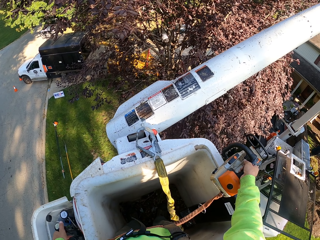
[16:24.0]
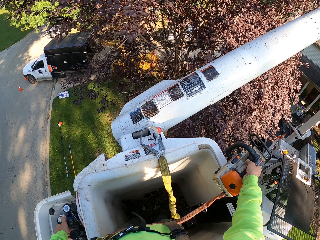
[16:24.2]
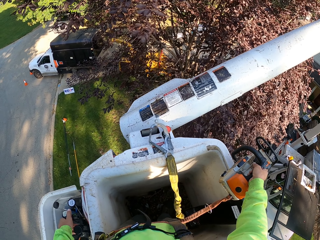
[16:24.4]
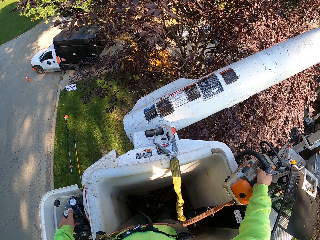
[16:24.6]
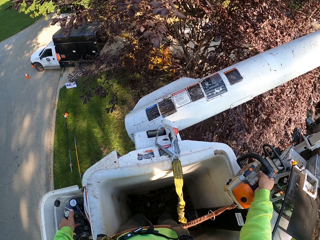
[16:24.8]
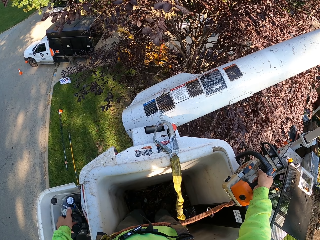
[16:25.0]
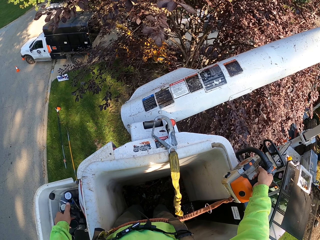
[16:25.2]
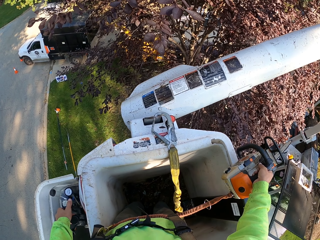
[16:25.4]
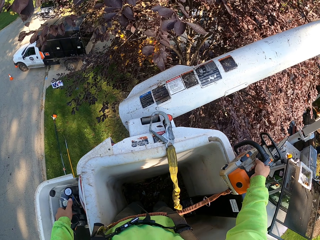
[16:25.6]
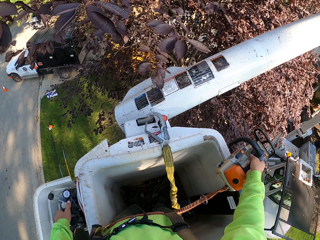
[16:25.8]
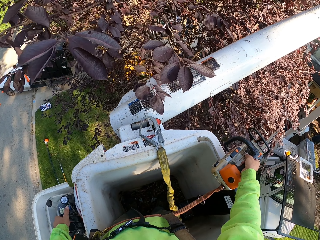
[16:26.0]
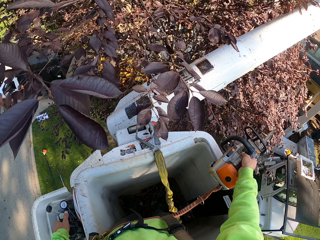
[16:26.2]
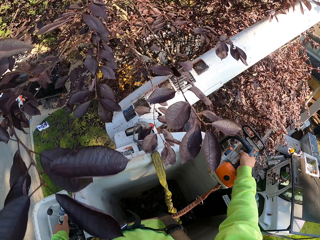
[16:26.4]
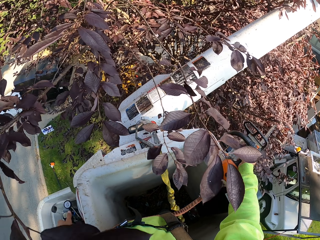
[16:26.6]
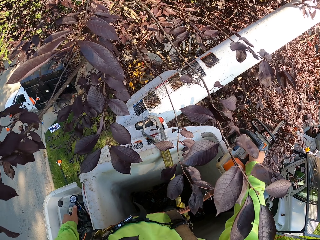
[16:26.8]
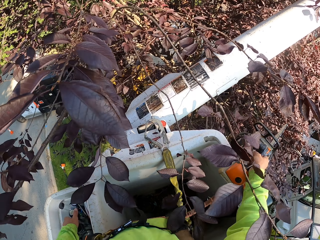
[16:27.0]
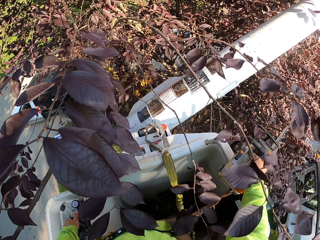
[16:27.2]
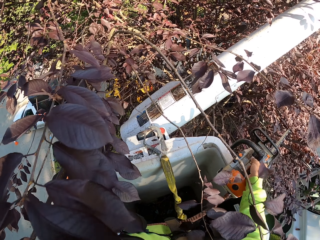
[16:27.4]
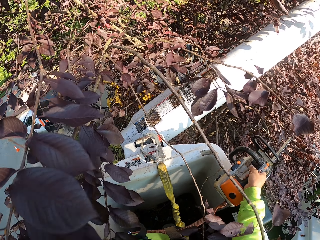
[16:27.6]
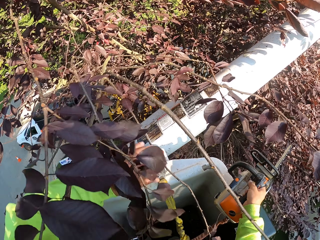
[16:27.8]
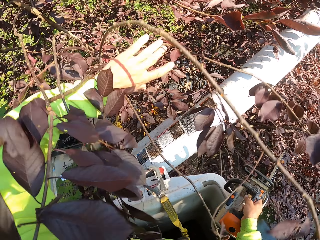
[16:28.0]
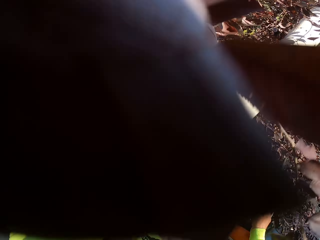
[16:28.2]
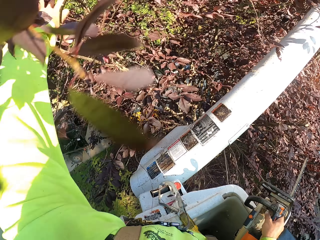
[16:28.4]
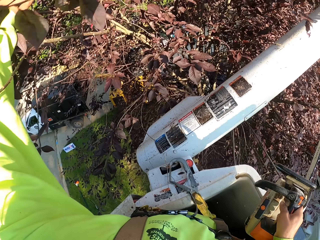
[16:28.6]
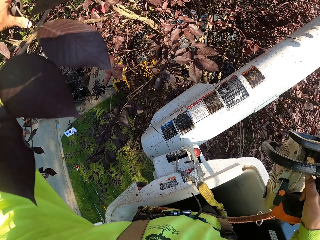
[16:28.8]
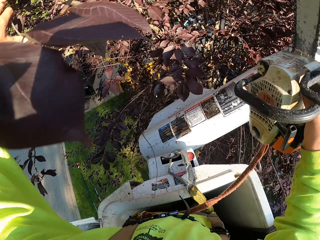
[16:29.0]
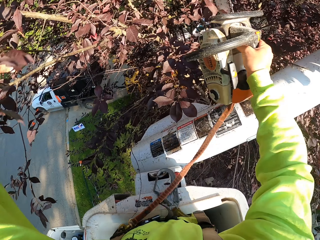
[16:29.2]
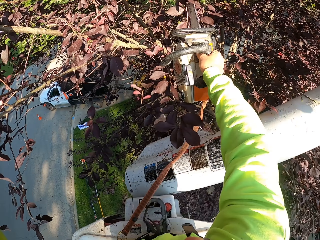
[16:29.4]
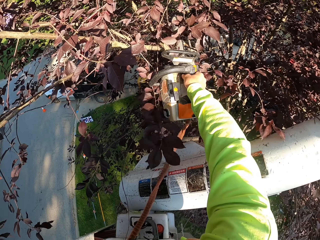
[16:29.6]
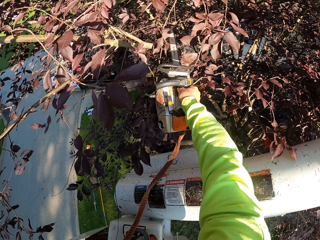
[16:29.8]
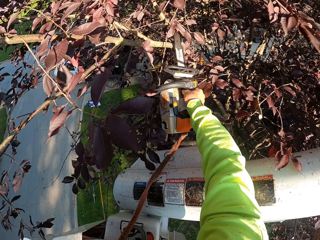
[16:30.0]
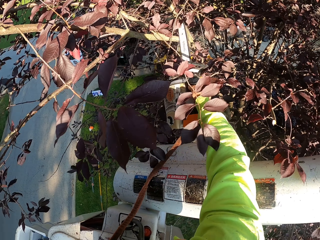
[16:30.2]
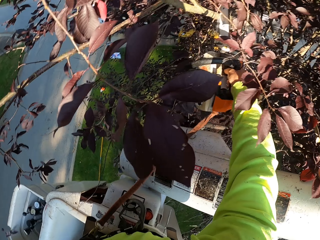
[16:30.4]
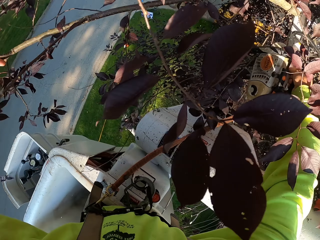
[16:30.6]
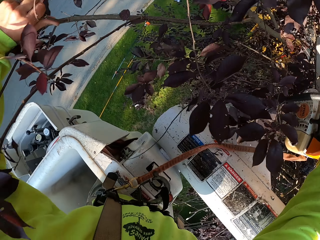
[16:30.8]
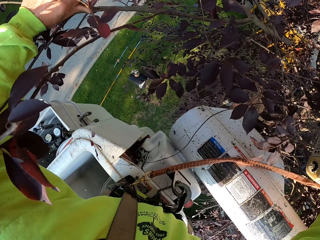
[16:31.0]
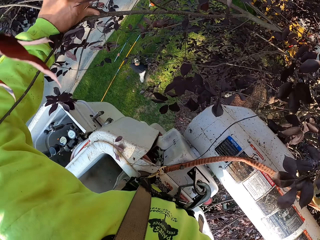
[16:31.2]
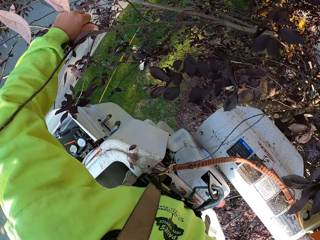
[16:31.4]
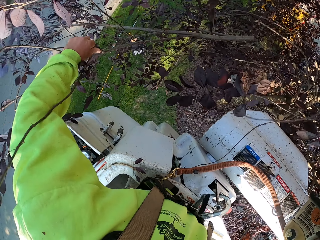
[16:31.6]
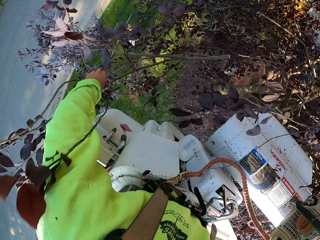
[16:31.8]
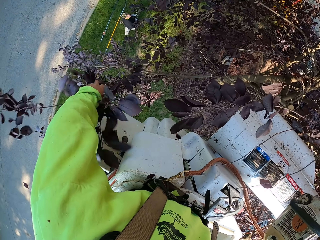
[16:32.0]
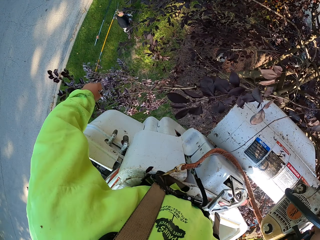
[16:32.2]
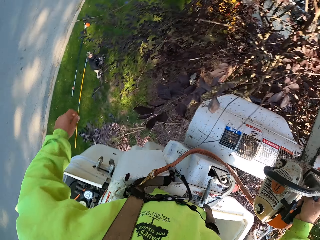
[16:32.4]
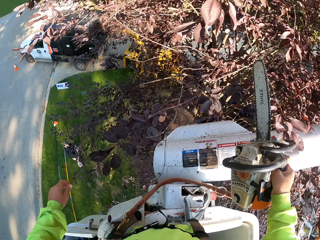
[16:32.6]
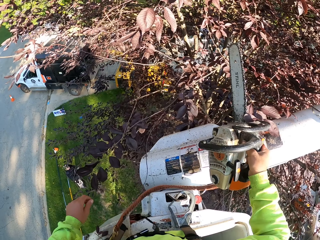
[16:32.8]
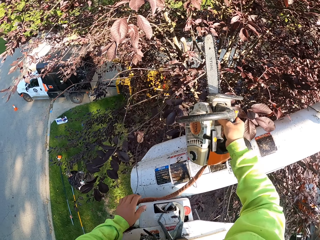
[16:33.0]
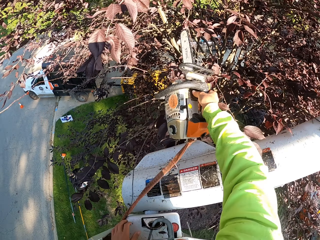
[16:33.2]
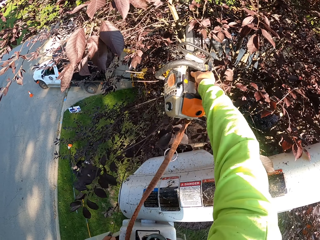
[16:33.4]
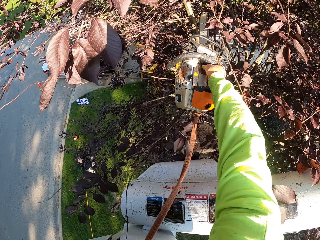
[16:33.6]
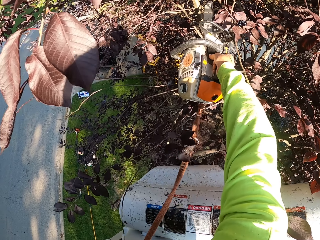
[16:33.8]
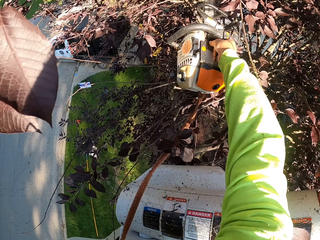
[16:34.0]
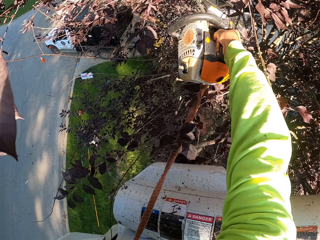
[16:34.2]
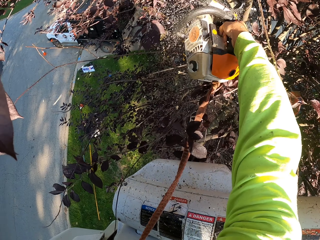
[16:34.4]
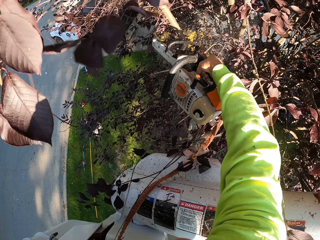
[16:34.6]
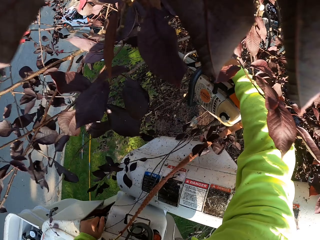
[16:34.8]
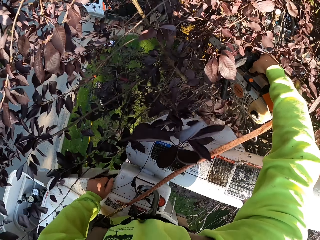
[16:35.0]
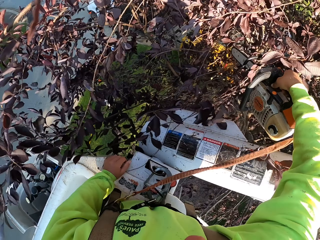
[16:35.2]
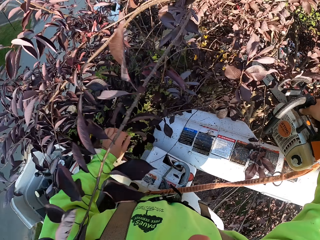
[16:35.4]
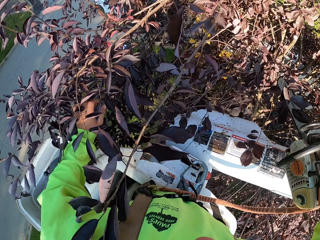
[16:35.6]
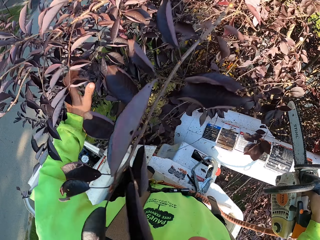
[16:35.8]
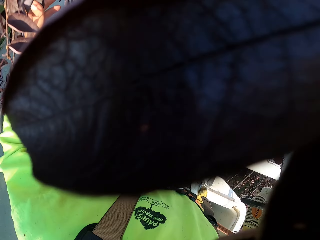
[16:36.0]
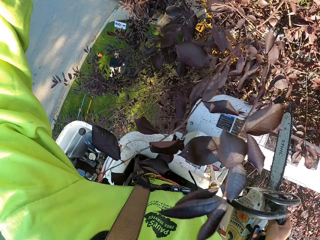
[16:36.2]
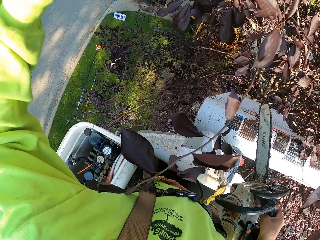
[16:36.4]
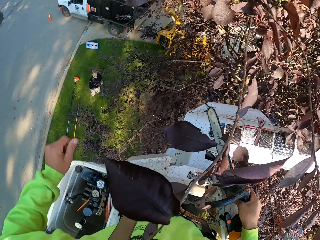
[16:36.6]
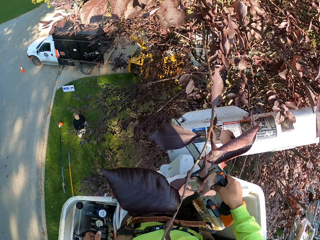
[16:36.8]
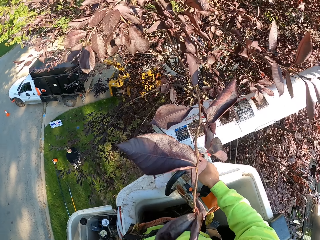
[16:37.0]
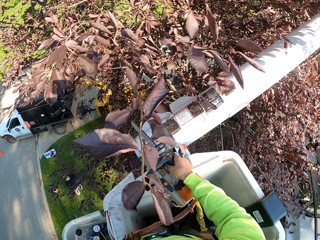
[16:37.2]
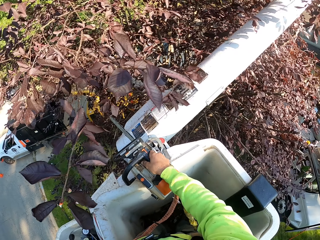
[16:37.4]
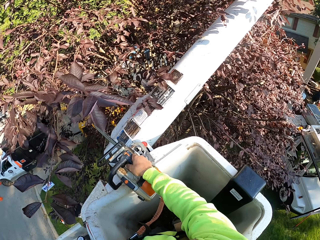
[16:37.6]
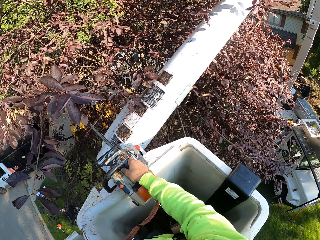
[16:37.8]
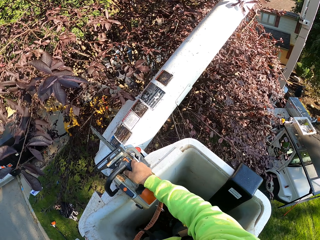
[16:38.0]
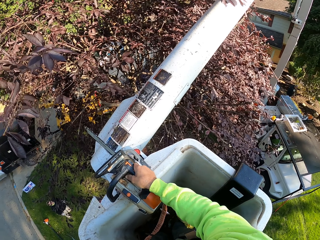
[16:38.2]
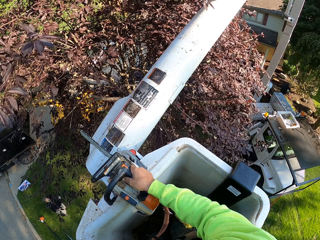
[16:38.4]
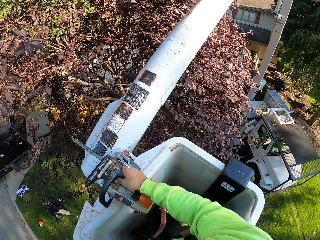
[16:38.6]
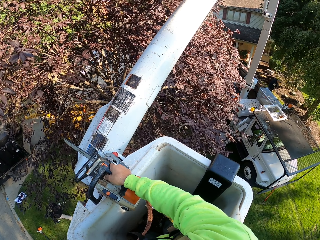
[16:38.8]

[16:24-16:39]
The camera wearer holds a tree branch. He shoves some tree branches to the left with his left hand. He cuts down some tree branches with the chainsaw in his right hand. He drops down the tree branches to the ground with his left hand. He cuts down a tree branch with the chainsaw in his right hand.

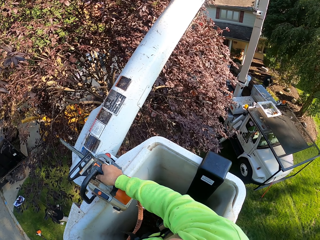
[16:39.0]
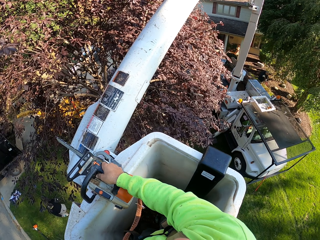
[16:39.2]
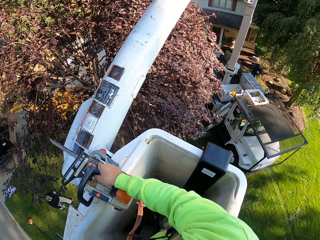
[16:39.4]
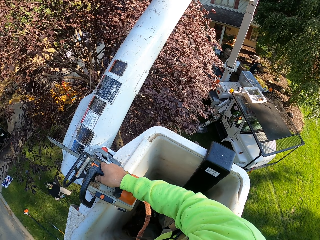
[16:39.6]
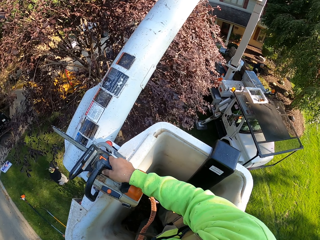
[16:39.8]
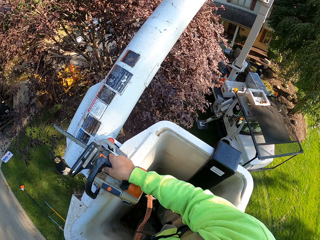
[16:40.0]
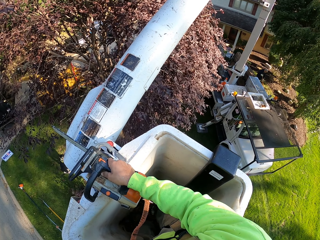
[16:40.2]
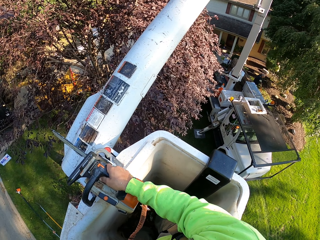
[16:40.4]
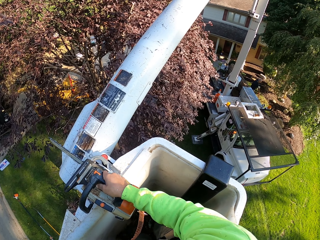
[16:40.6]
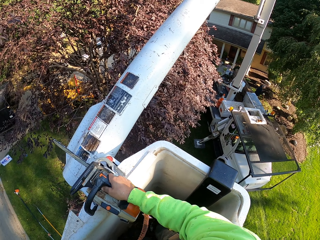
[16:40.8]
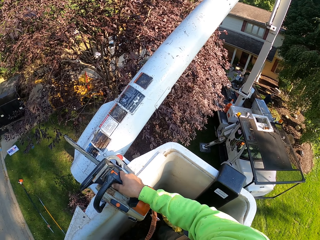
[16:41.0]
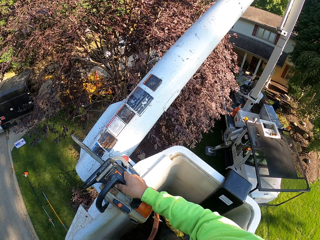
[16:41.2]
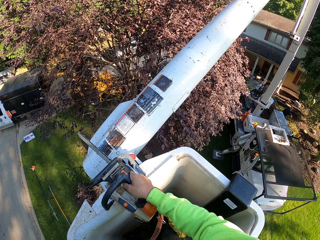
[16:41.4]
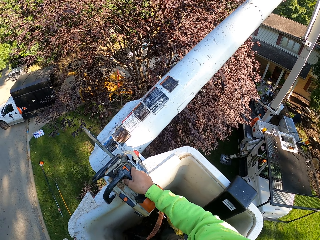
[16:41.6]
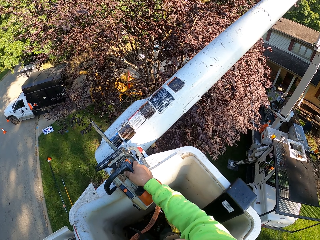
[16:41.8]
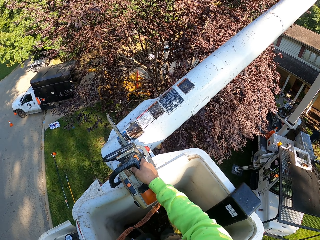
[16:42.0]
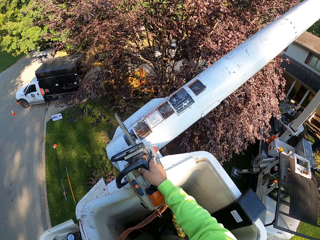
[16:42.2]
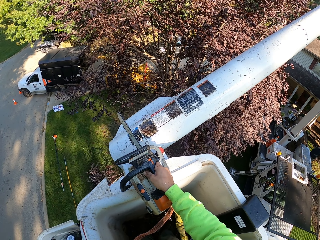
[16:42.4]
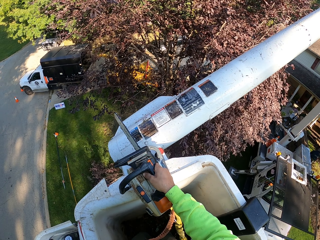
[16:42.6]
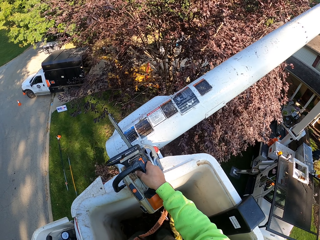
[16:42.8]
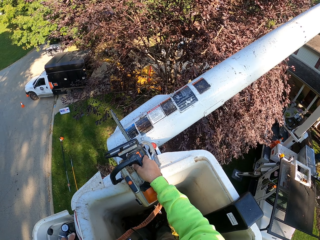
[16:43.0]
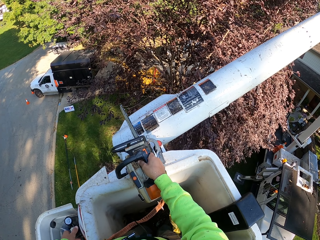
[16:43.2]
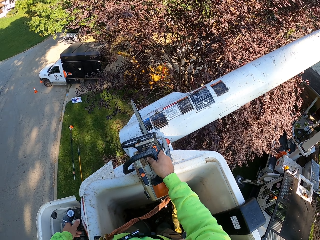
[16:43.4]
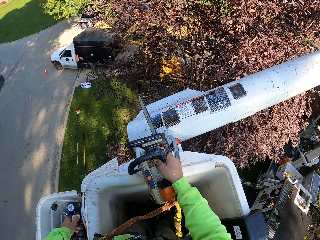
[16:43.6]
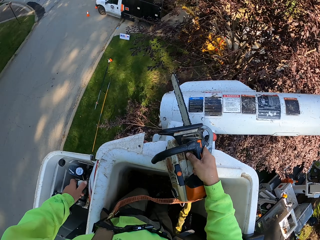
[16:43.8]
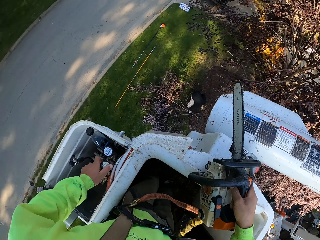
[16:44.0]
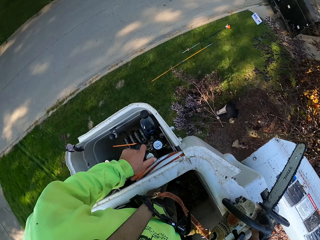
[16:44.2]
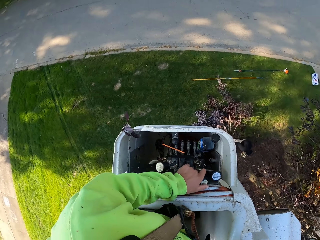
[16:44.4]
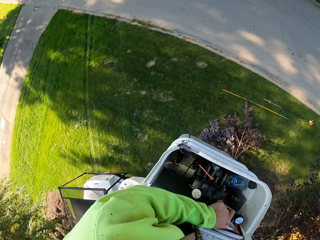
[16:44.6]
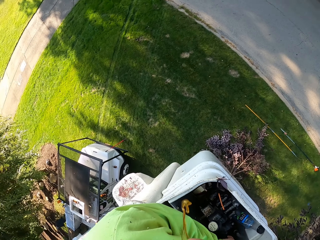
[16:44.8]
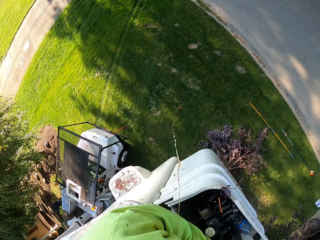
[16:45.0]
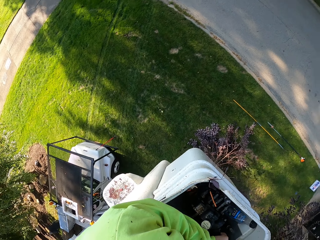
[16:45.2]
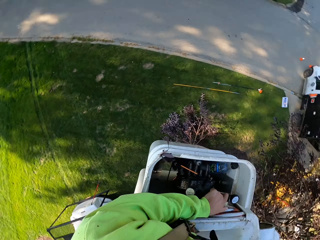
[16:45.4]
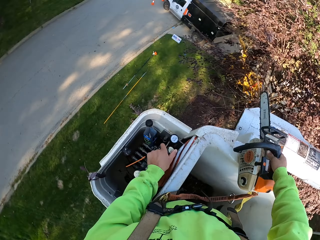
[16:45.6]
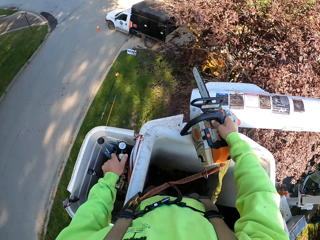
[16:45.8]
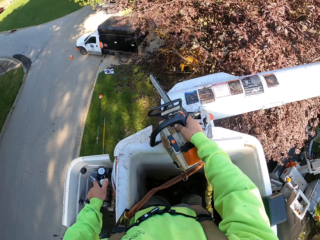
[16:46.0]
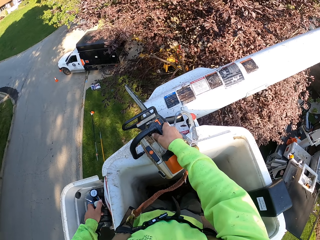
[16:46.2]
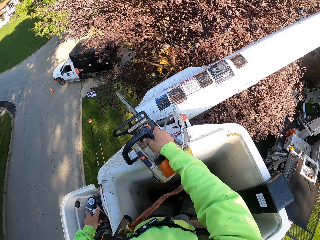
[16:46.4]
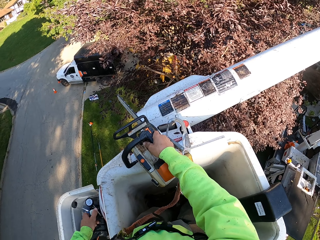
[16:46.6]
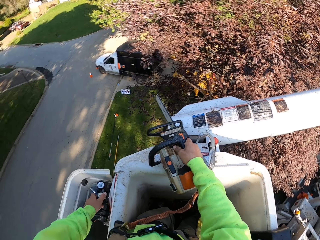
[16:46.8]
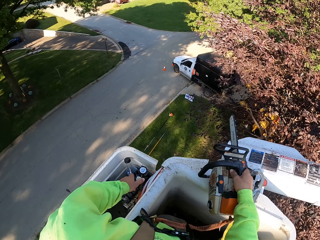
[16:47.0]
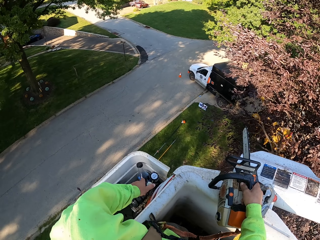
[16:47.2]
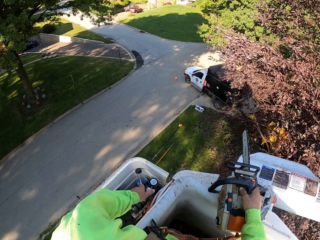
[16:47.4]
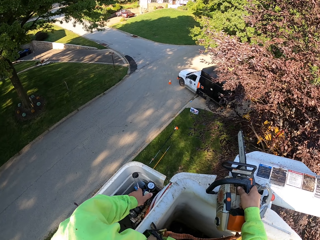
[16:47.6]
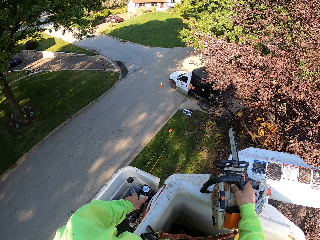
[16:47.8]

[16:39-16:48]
Another man picks up a tree branch from the ground with his hands. The camera wearer operates the engine control of the crane with the gear in his left hand. The other man drags the tree branch on the ground with his hands.
